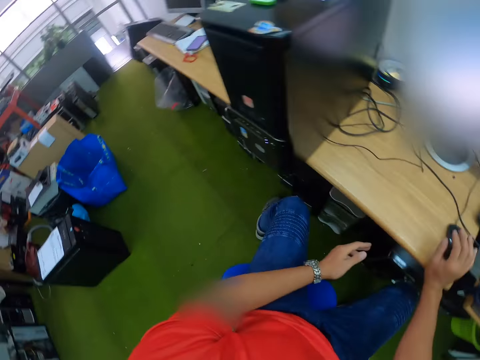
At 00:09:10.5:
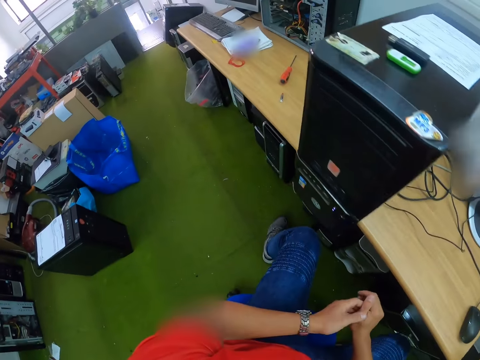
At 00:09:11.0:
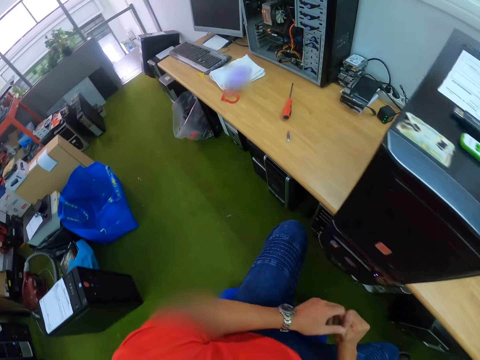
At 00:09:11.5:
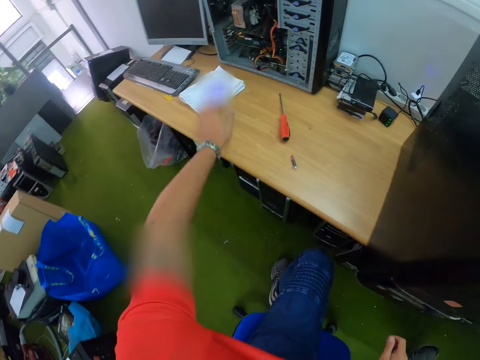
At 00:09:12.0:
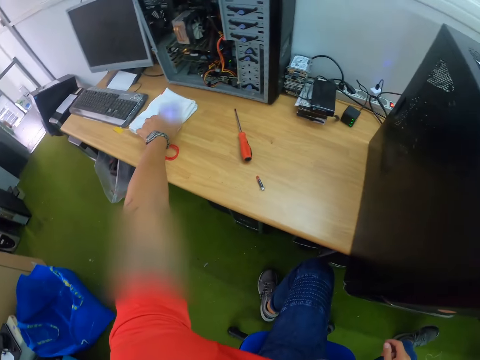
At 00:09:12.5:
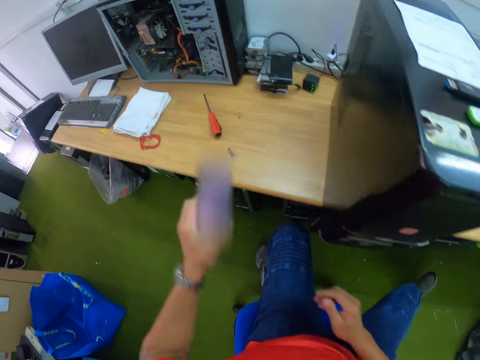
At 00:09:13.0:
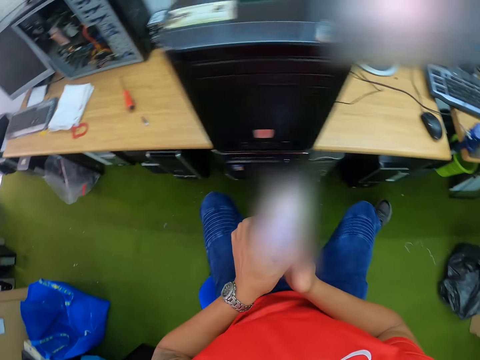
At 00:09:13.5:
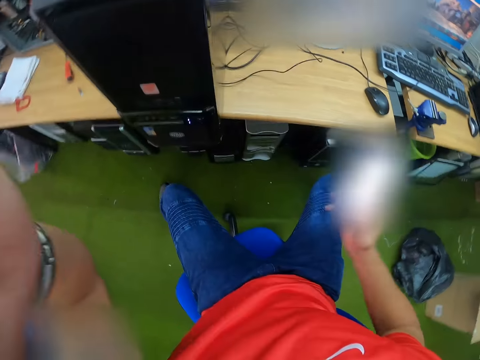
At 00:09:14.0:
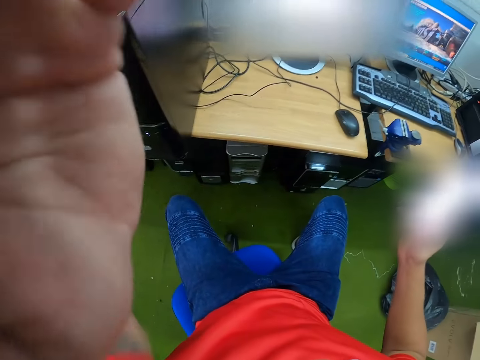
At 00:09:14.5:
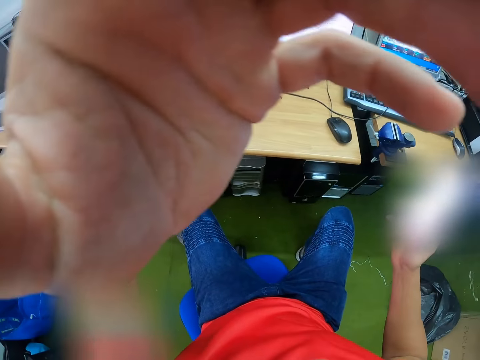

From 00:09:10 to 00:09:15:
The camera wearer rubs the hands. He picks up a phone on the table with his left hand. He adjusts his camera with his left hand.
